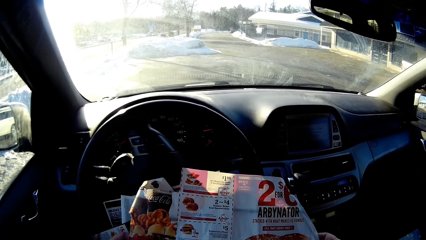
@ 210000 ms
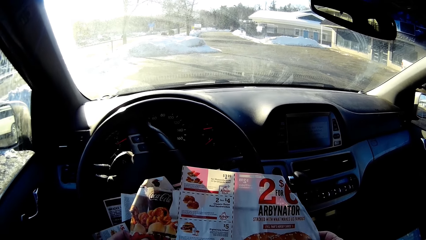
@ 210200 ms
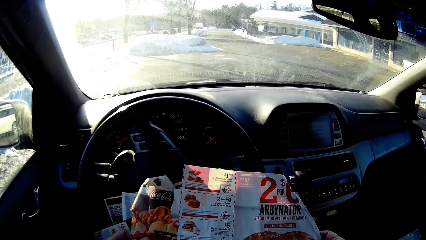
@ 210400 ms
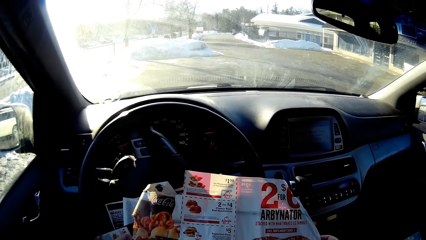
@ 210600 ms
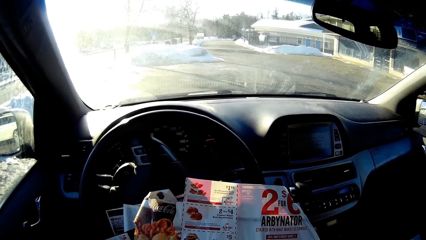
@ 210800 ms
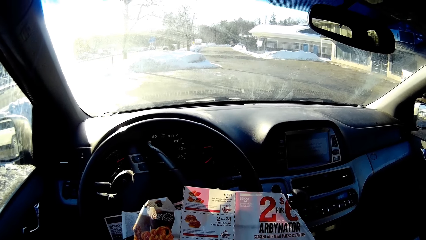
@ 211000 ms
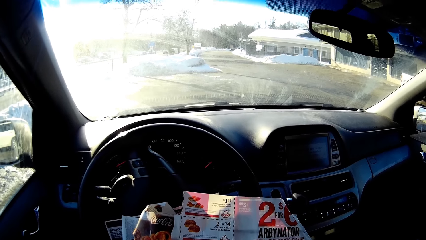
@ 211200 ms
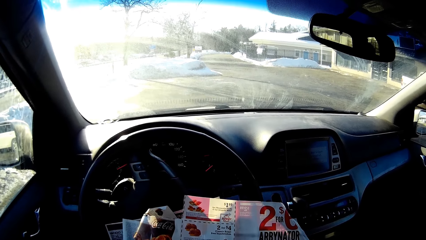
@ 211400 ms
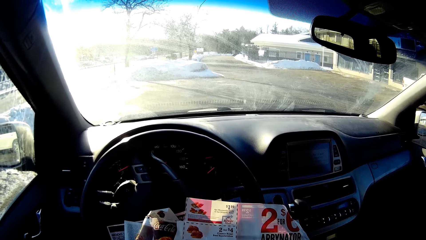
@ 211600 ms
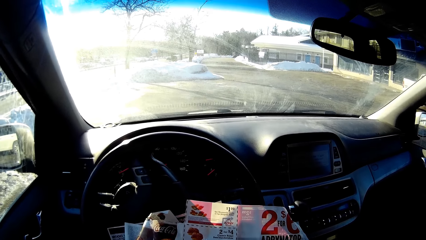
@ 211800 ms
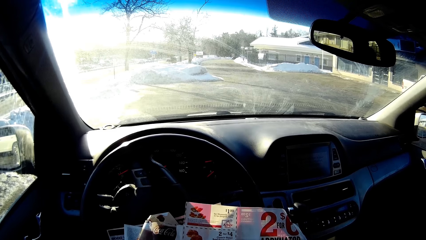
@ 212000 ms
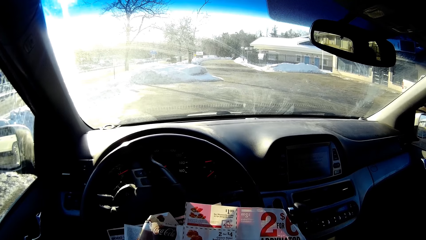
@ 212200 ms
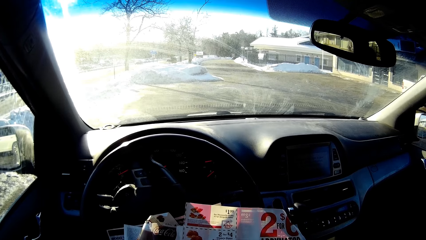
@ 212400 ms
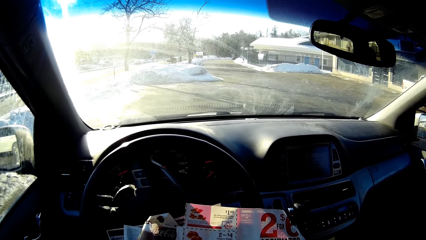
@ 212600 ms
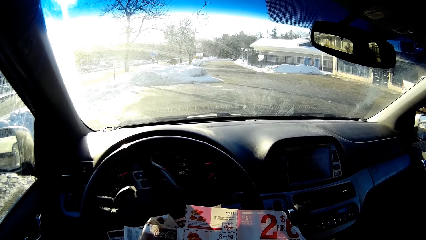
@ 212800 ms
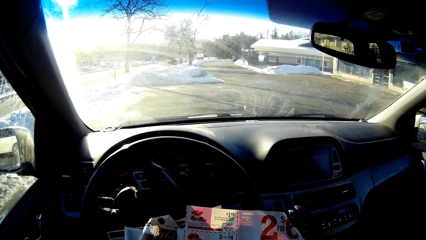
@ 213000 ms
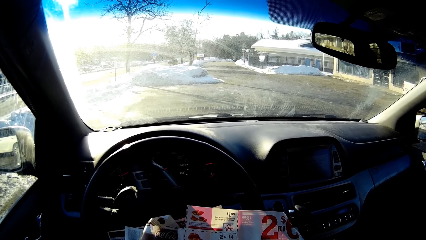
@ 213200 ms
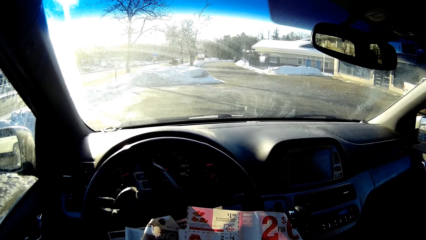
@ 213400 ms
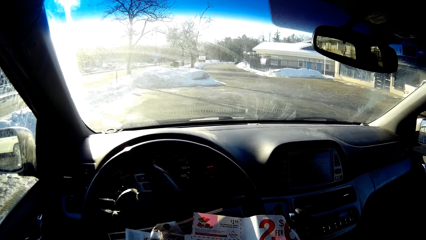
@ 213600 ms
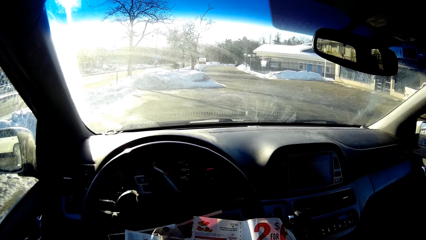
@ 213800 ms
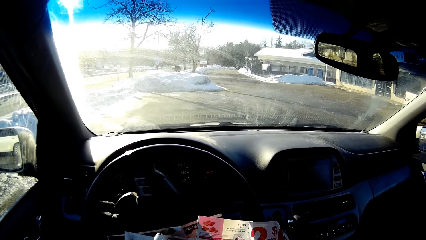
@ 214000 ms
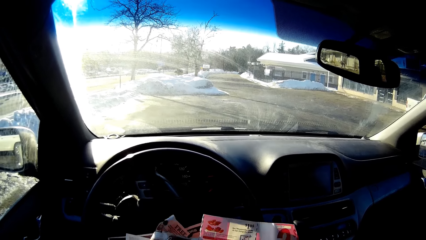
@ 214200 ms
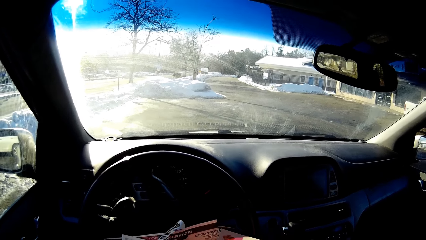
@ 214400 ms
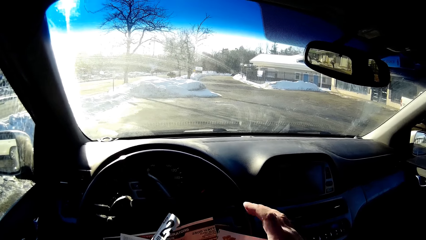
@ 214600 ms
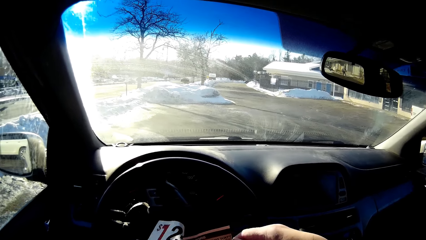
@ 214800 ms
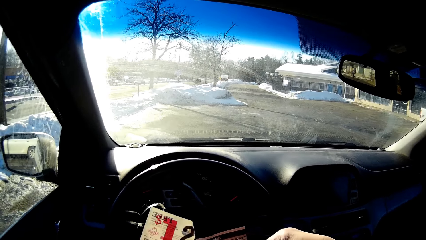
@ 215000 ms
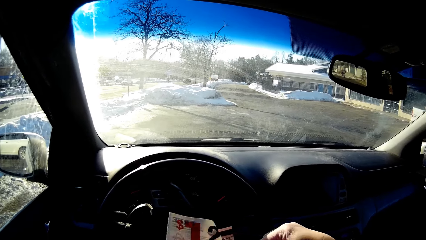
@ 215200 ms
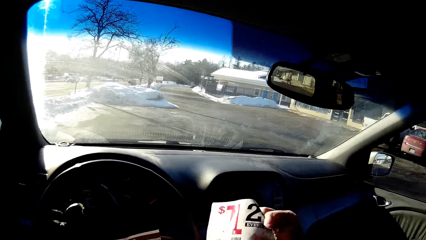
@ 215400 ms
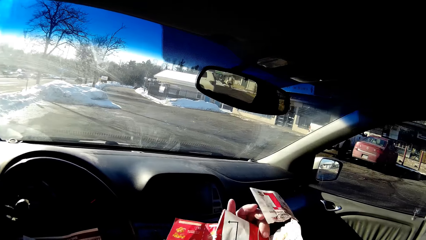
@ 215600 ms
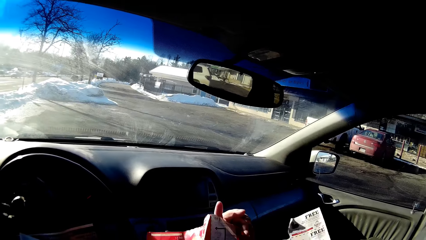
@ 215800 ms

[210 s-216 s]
The camera wearer holds the sheets of paper. They read the papers.

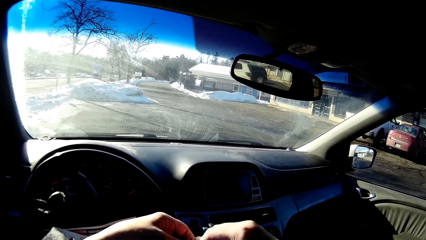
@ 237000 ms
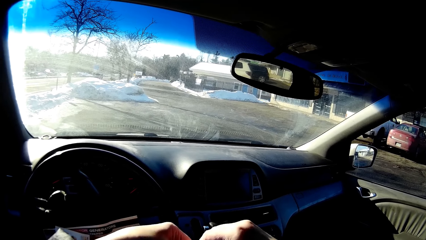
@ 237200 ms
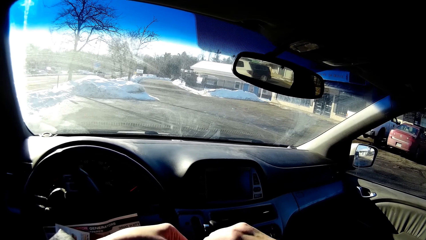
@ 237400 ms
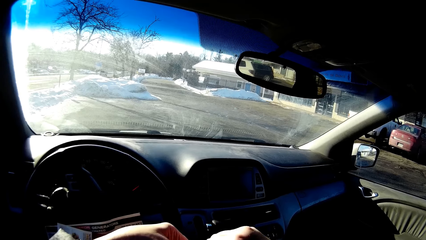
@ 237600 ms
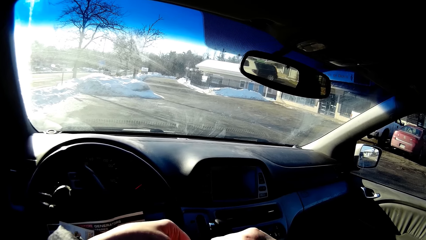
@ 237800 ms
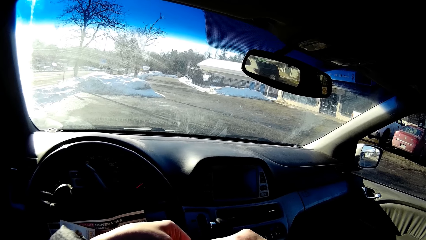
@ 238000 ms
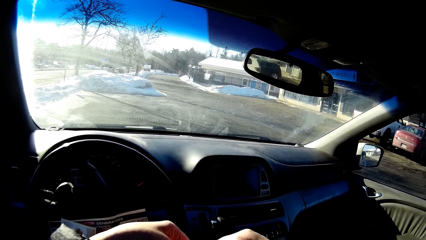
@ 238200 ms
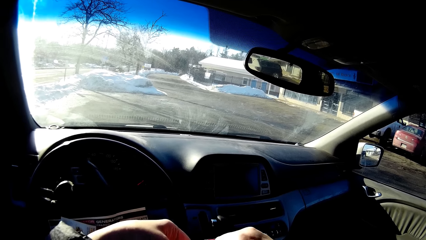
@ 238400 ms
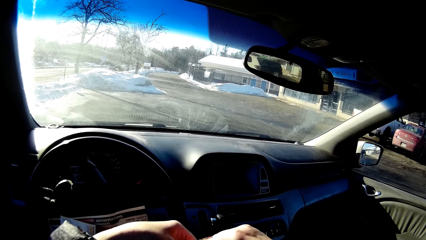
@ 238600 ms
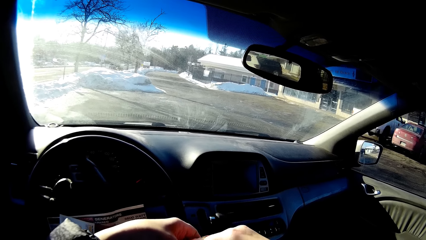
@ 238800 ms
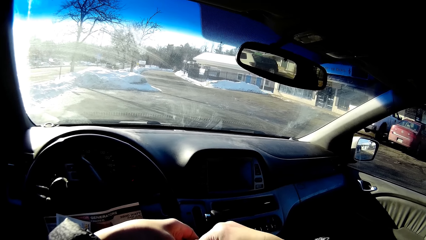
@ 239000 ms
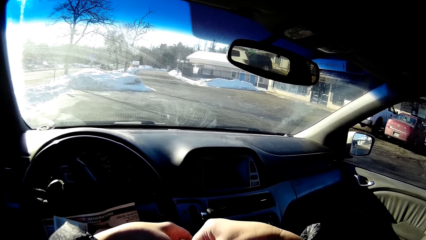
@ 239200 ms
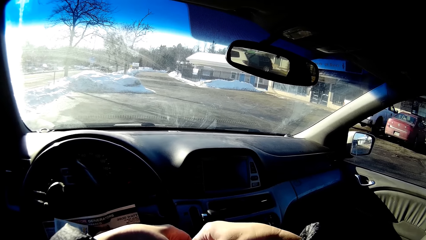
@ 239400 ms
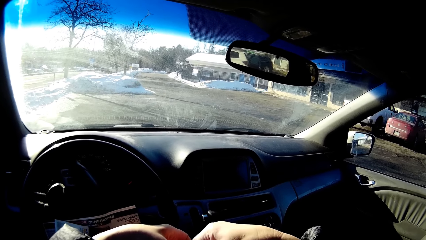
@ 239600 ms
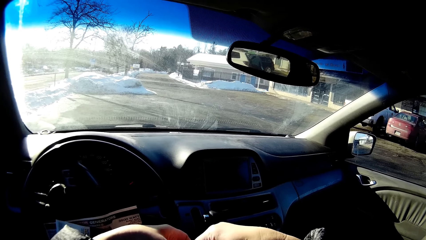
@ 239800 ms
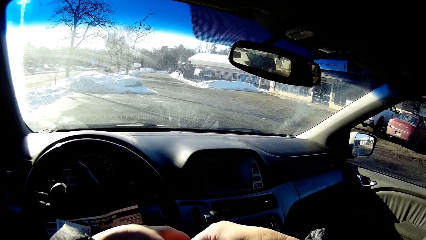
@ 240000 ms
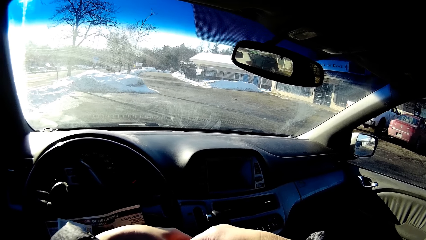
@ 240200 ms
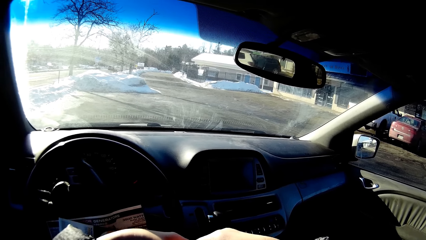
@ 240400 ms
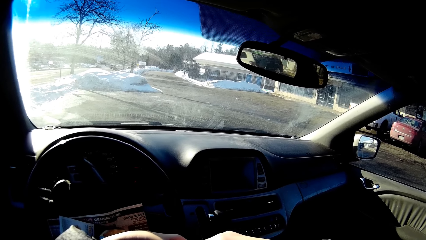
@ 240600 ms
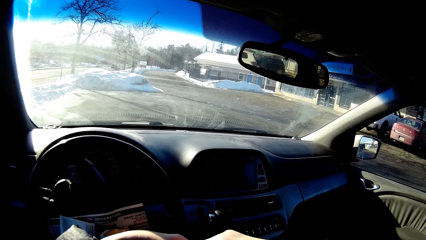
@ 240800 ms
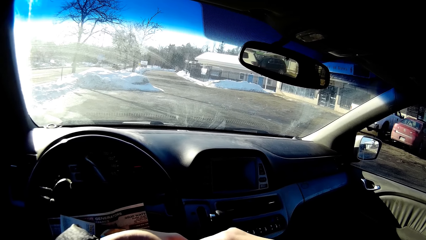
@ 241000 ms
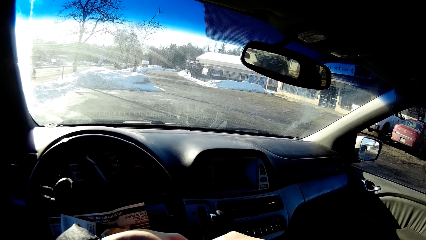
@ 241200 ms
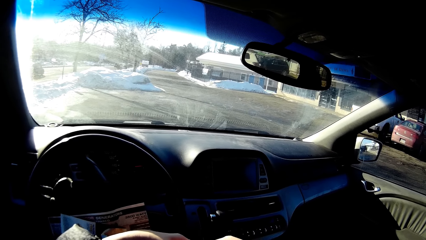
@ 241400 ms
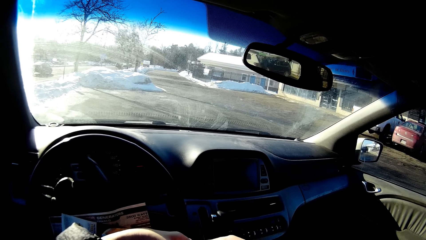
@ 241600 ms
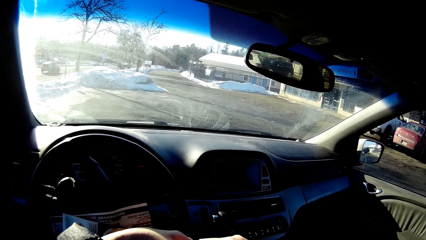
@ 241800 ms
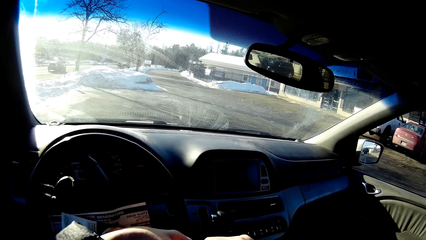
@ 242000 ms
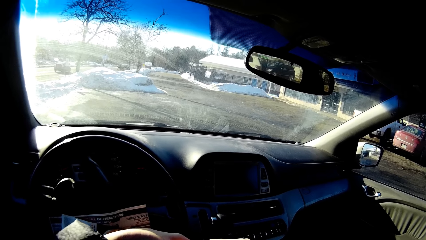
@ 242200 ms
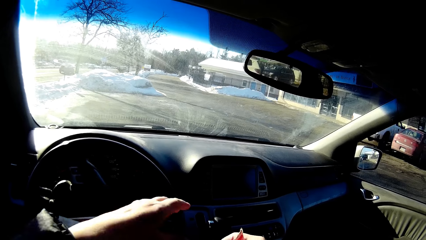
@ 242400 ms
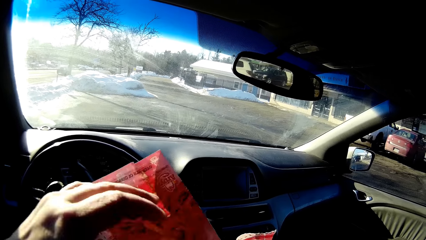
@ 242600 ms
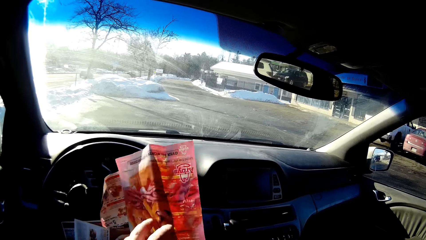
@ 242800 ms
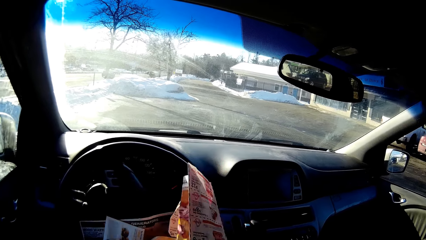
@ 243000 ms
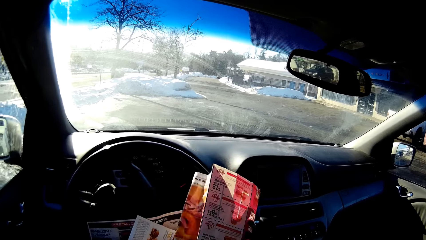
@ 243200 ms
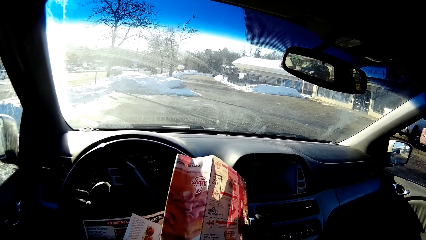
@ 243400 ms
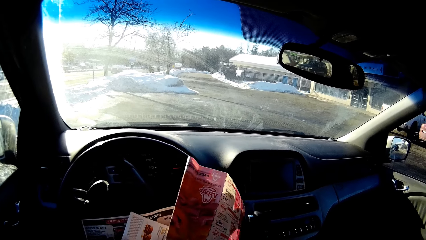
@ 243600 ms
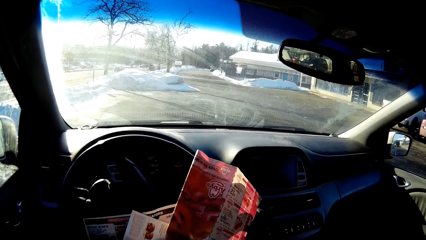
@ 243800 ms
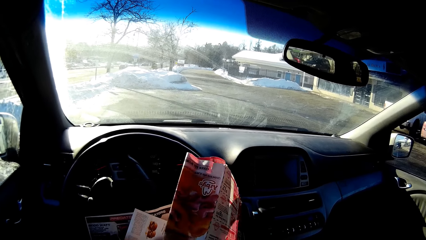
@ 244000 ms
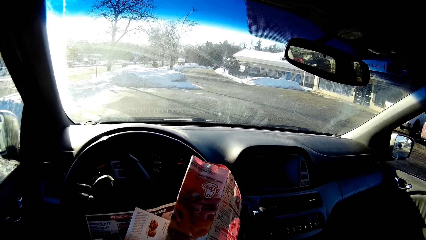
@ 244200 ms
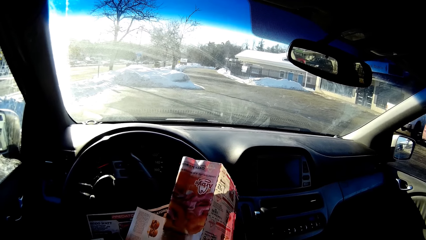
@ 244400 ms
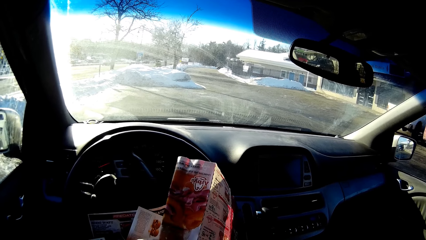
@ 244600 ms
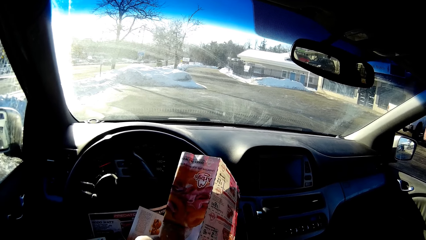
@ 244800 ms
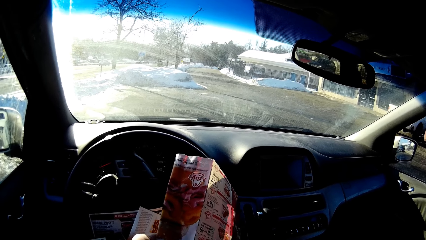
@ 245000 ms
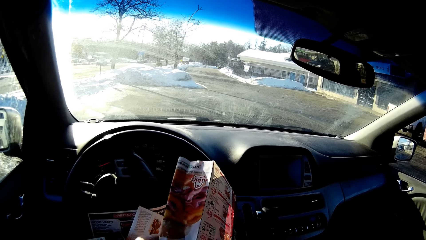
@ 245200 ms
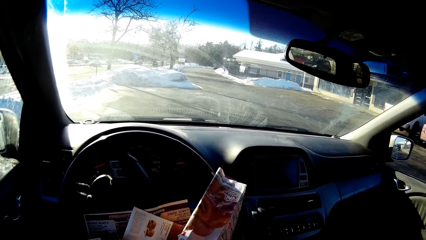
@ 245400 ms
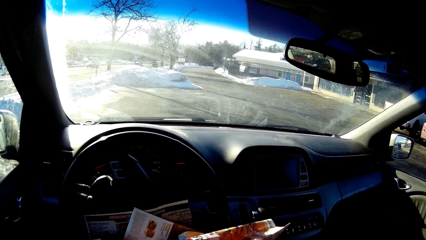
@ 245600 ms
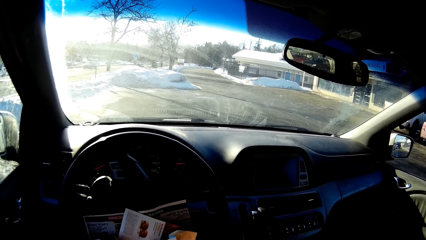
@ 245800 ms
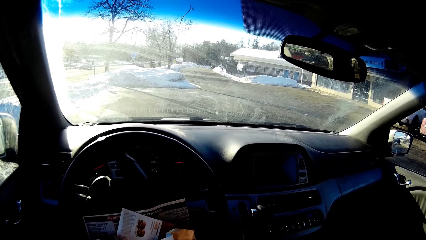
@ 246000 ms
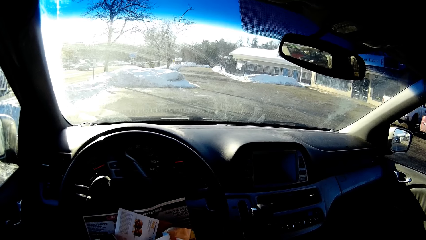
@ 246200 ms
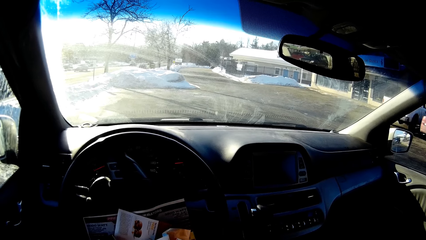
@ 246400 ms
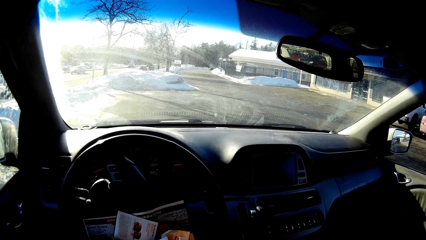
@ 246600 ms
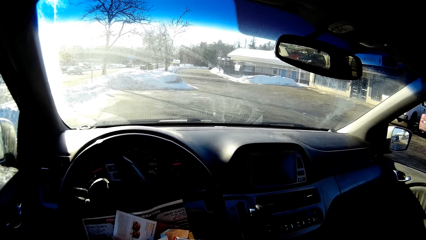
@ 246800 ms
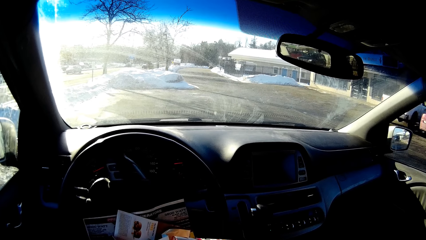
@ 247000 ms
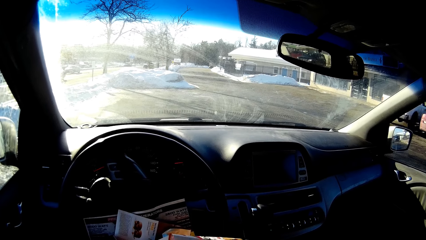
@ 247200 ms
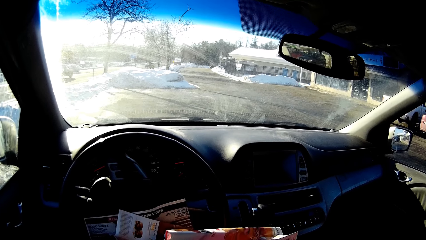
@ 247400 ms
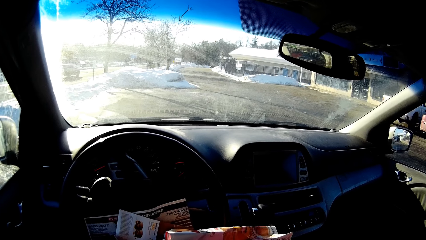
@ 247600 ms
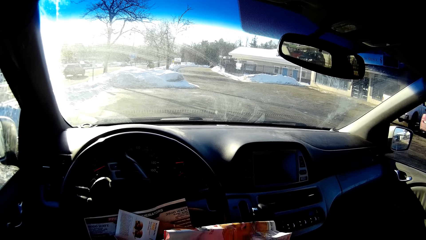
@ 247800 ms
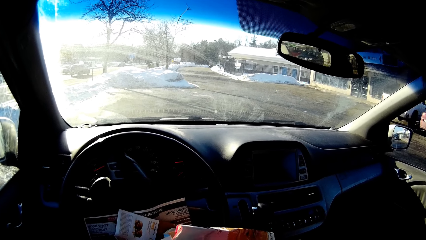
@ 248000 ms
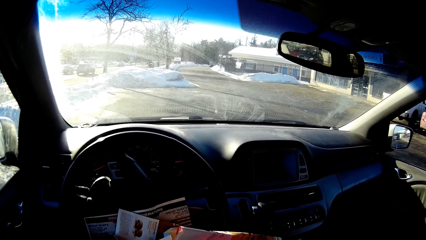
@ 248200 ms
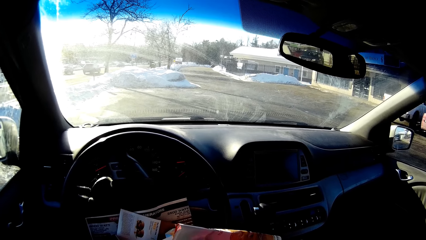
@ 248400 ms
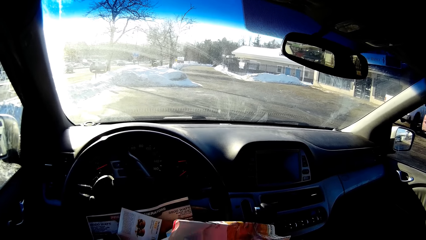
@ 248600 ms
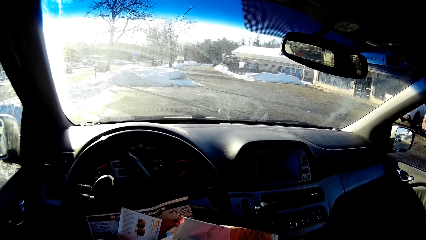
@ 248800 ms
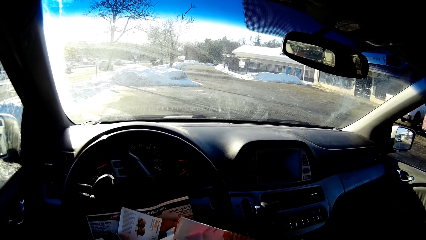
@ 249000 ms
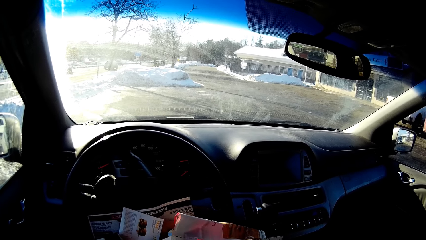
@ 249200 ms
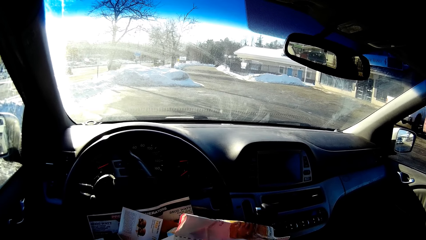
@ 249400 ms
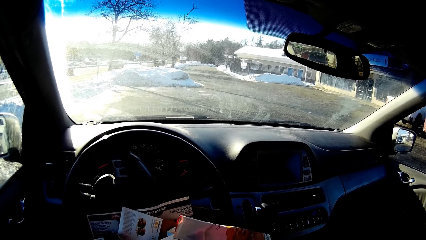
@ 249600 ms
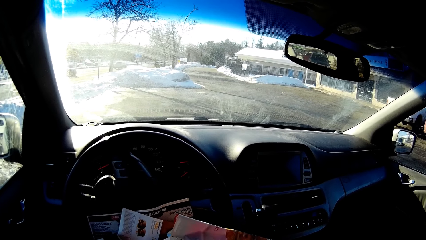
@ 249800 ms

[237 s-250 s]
The camera wearer tears the papers.
